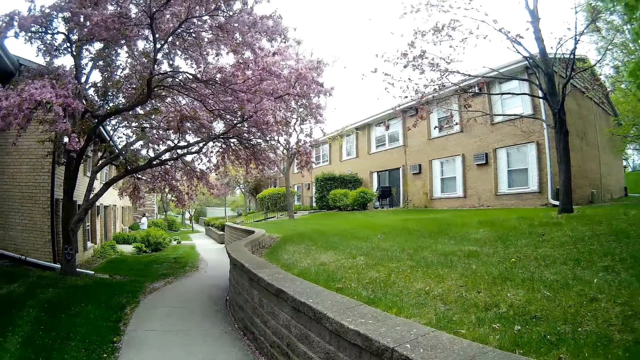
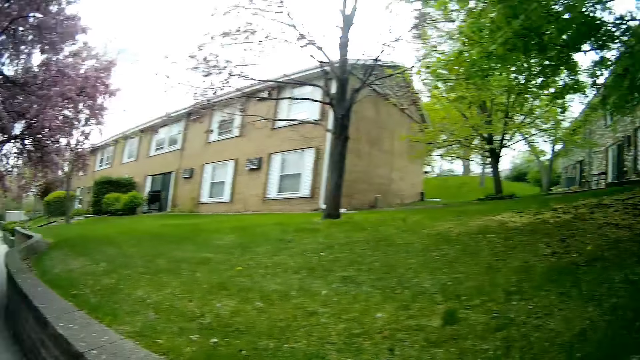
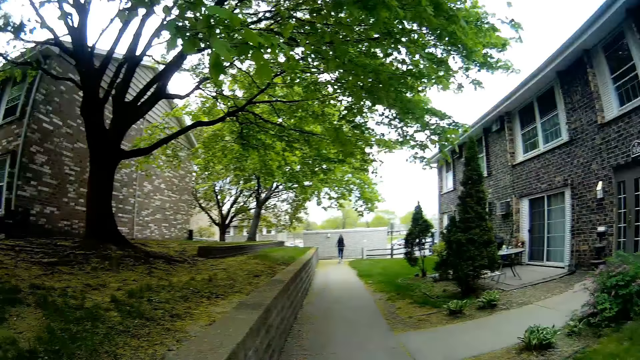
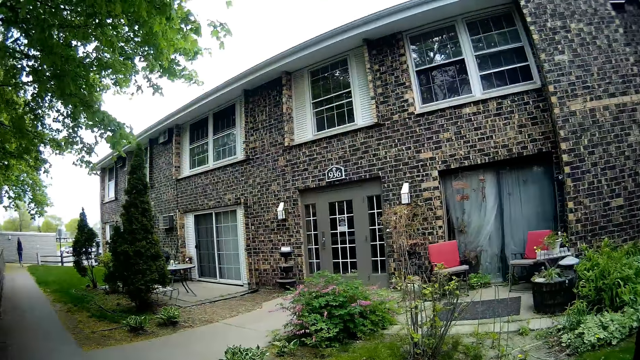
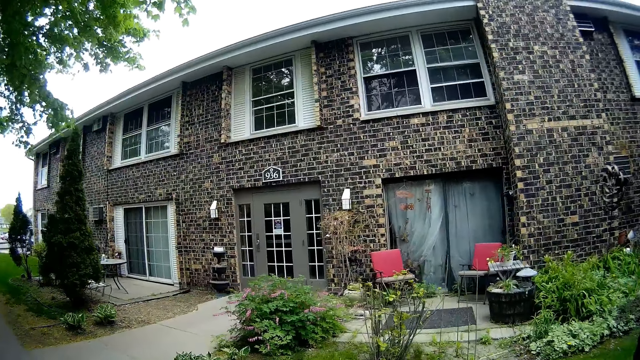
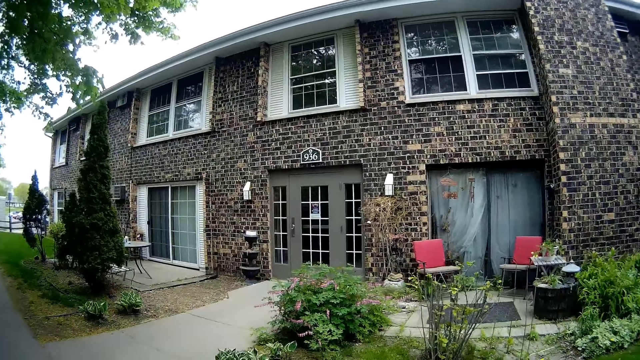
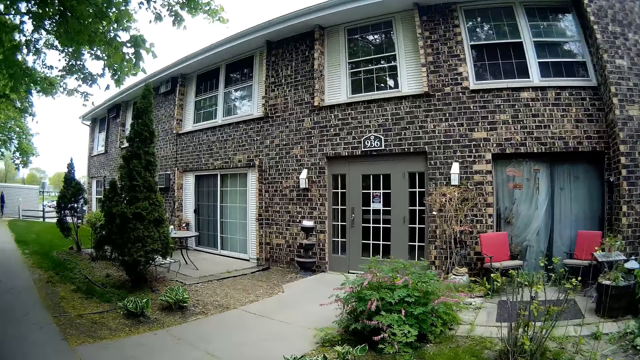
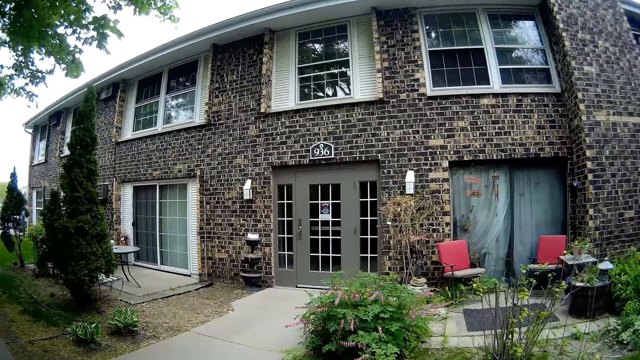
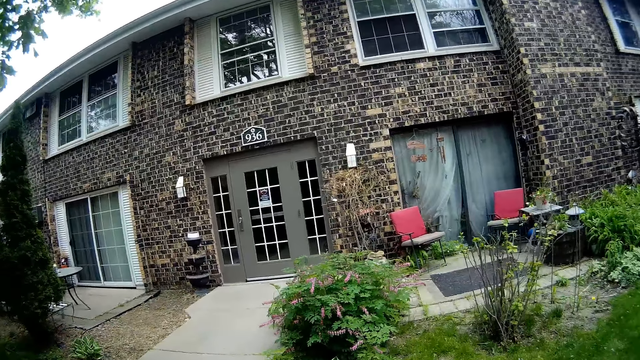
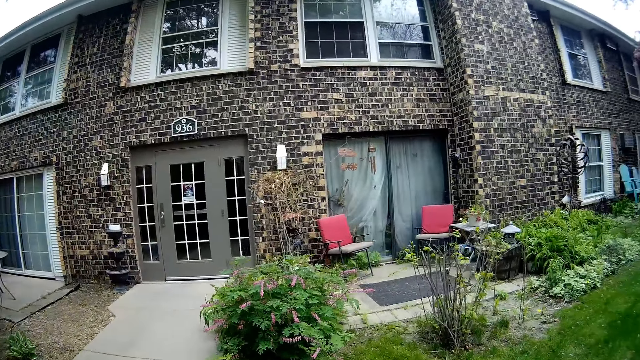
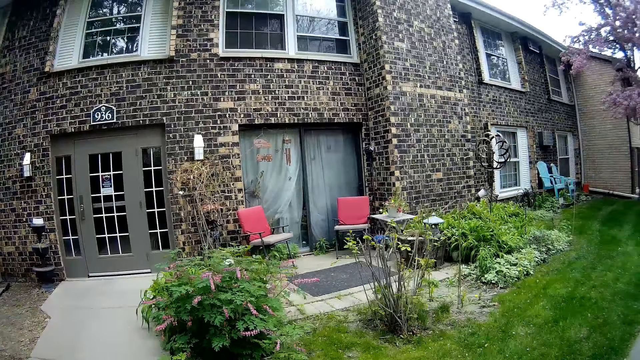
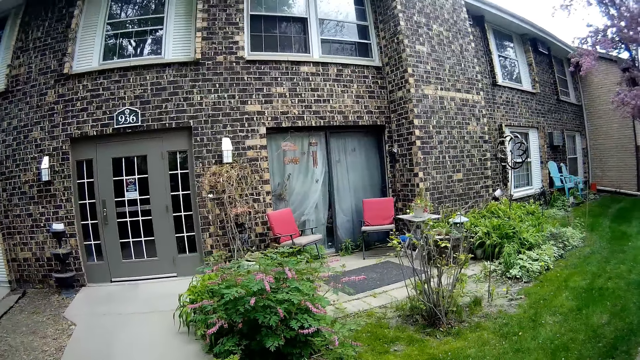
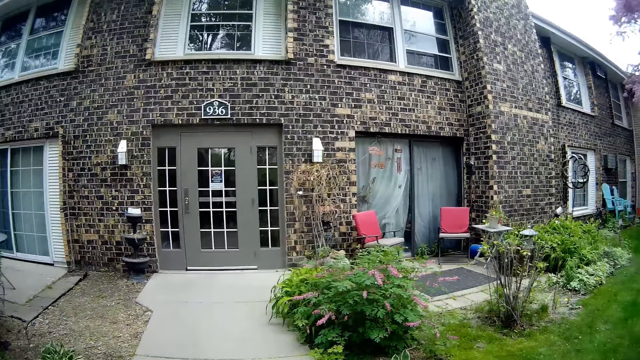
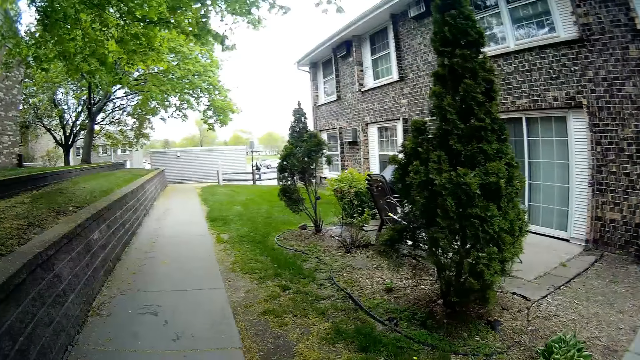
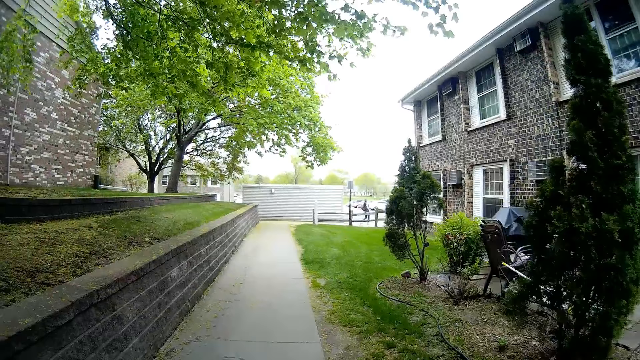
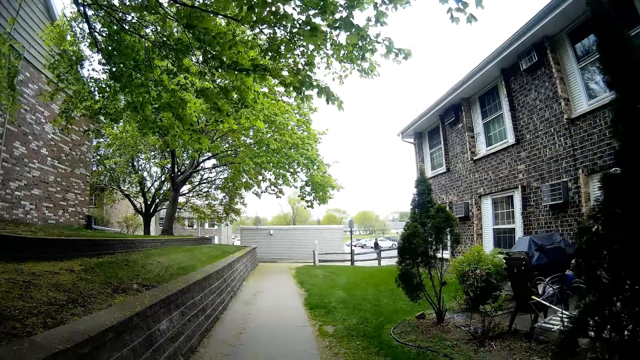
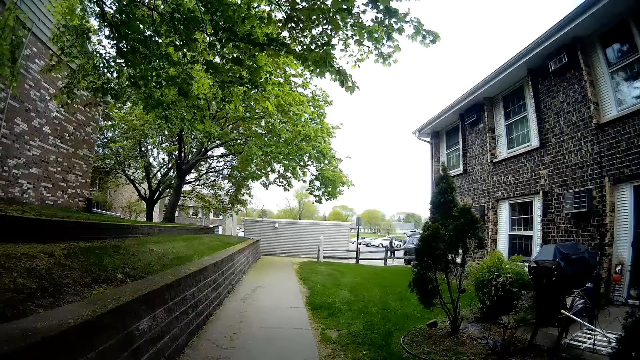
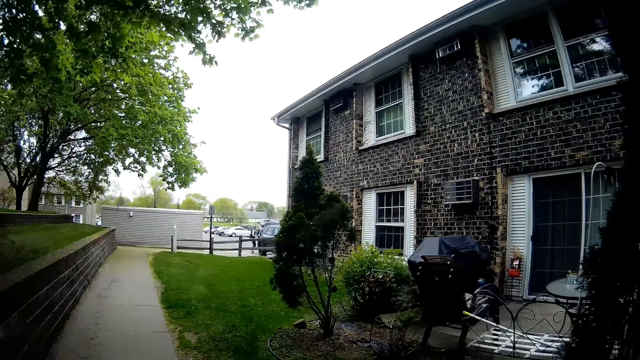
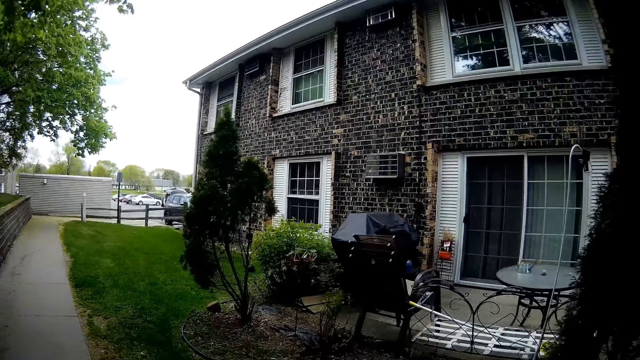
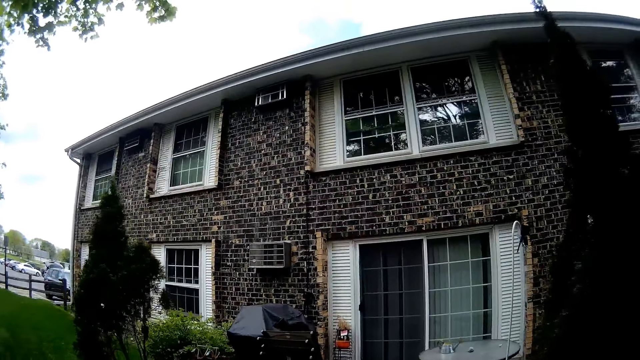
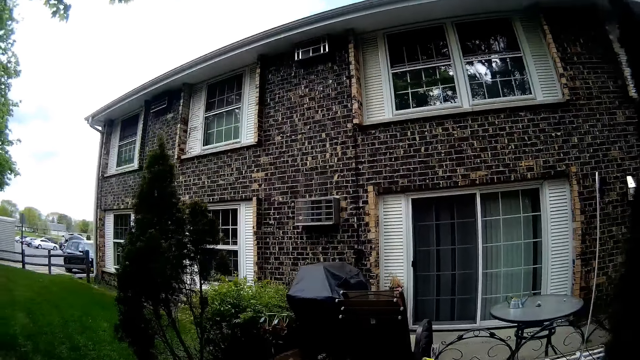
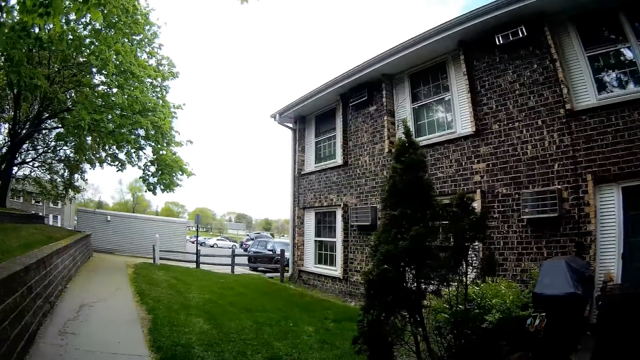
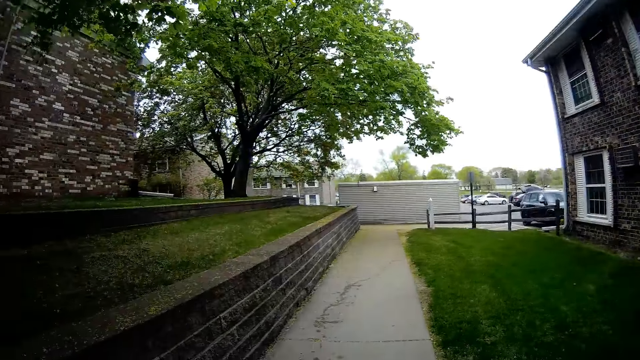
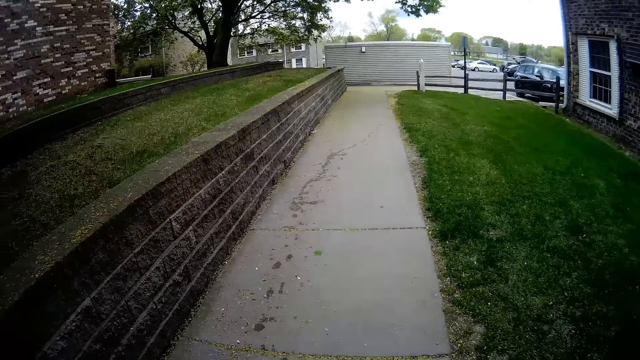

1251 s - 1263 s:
The camera wearer looks around. They walk around. They point at the apartments. They walk along the pavement.

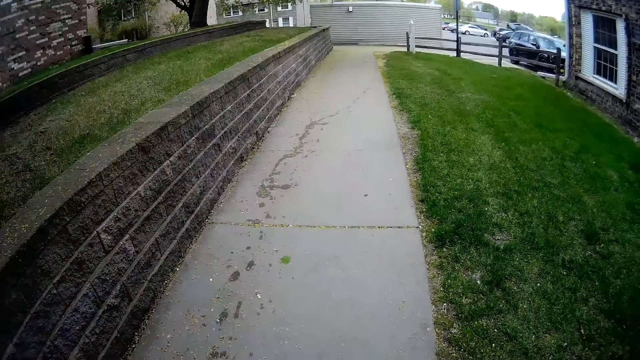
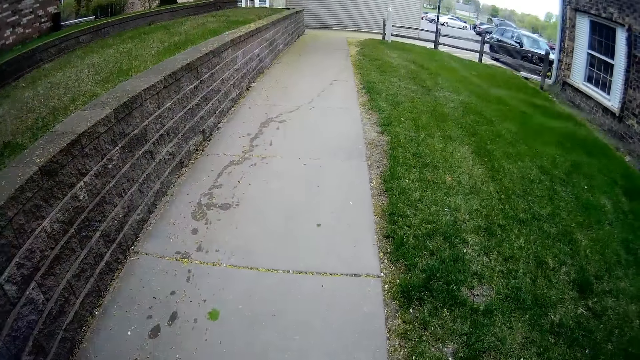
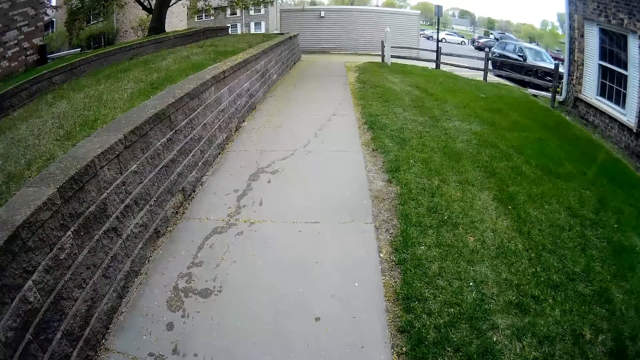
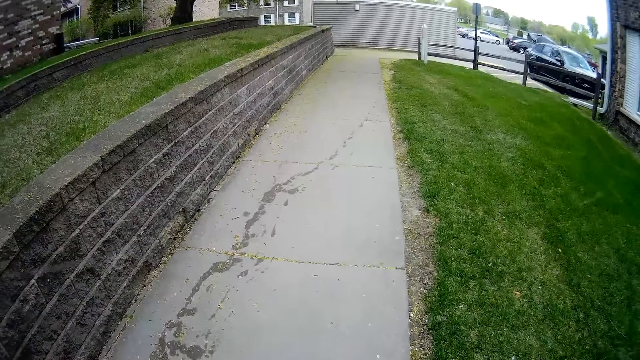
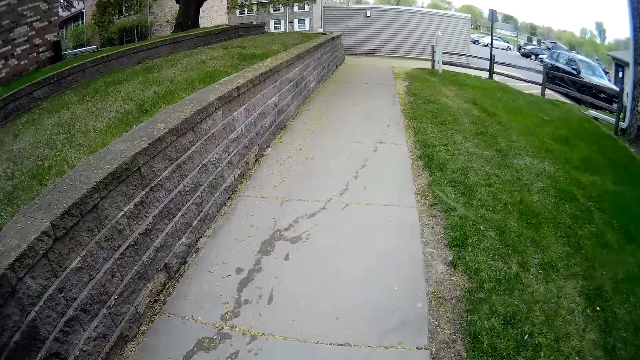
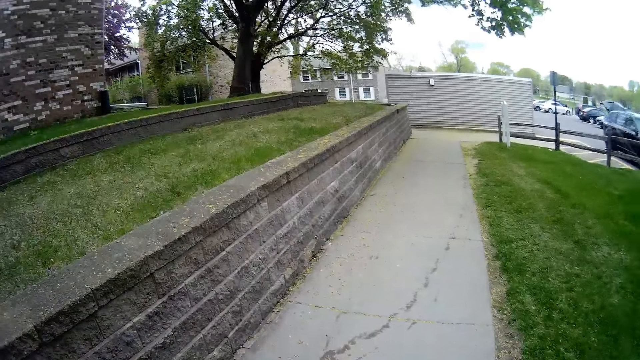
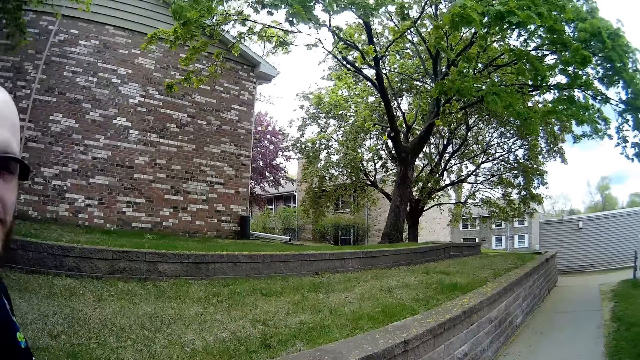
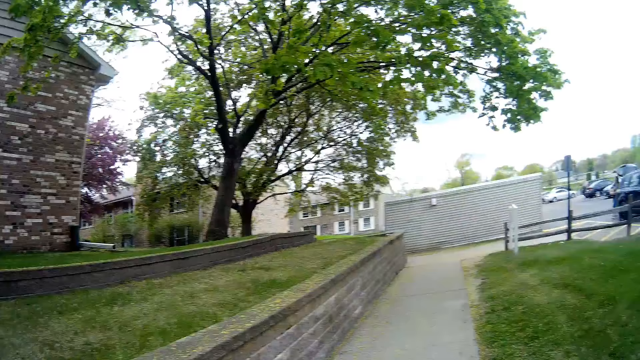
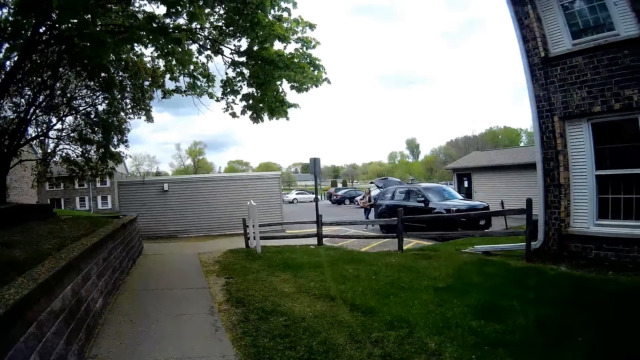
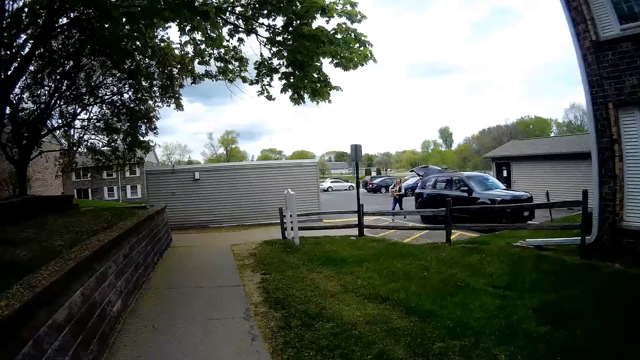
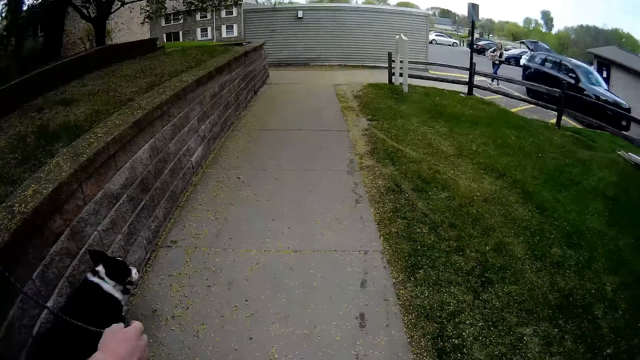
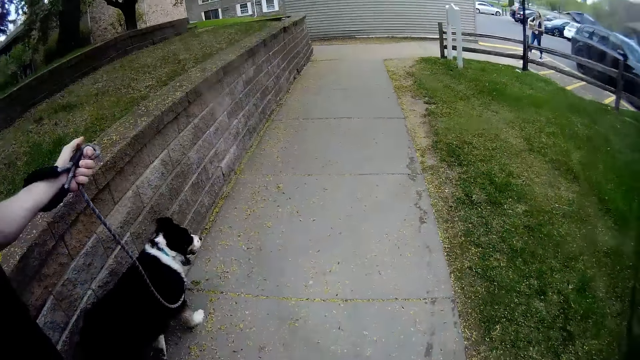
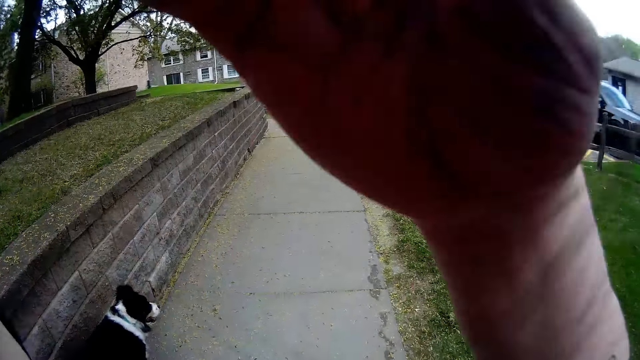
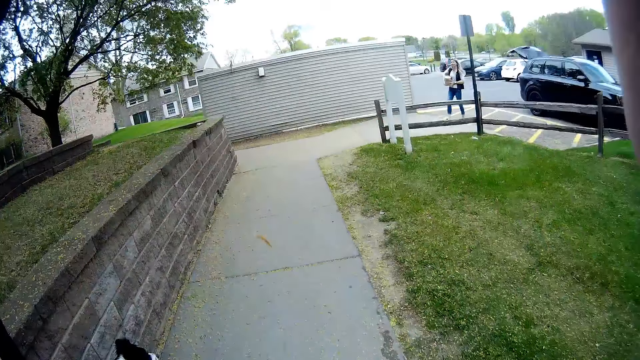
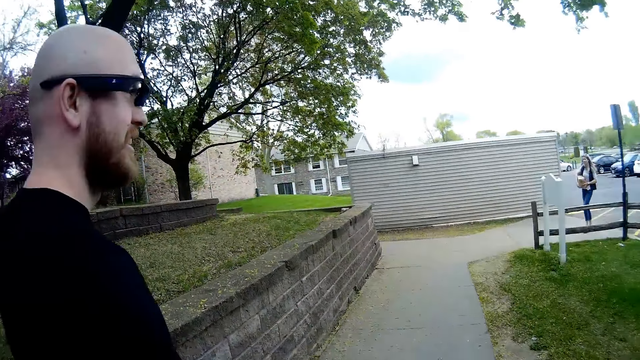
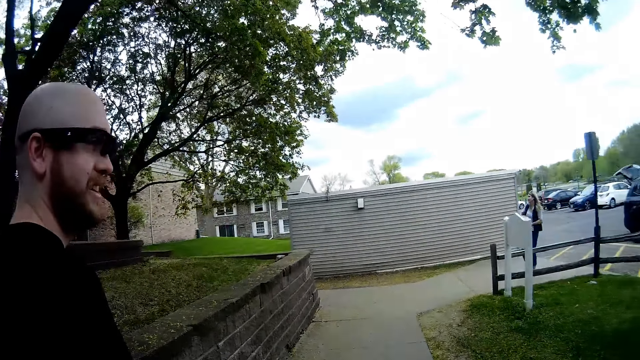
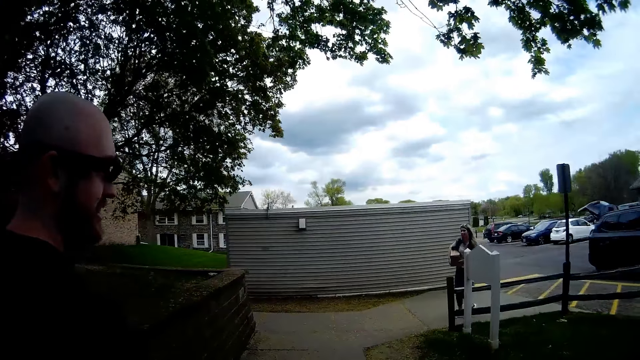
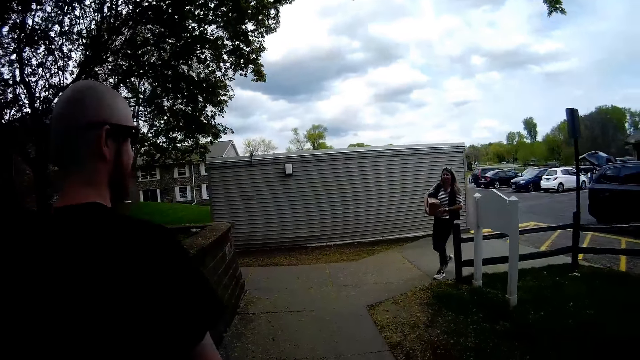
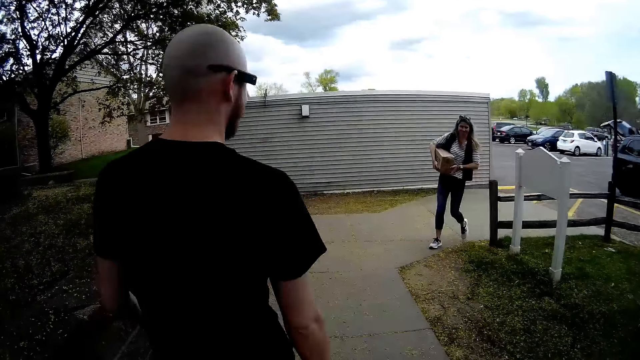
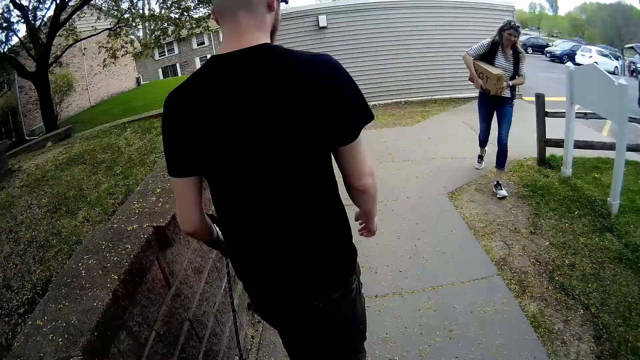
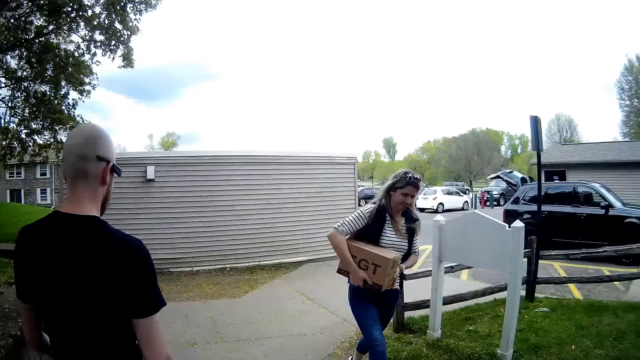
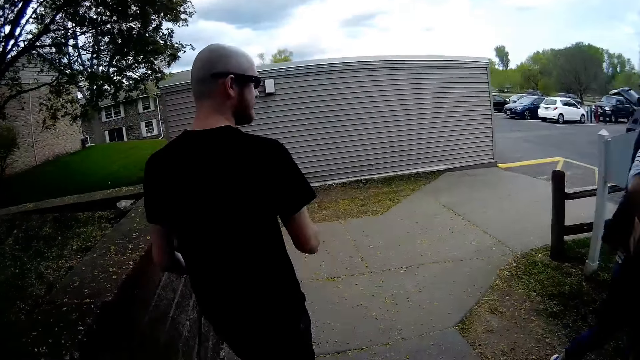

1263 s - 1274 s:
The camera wearer adjusts the camera. They walk past a woman on the walkway.
